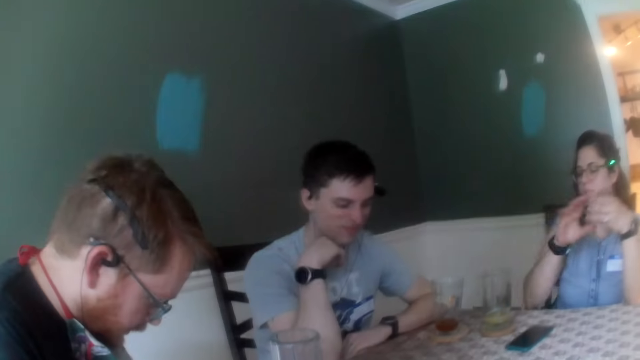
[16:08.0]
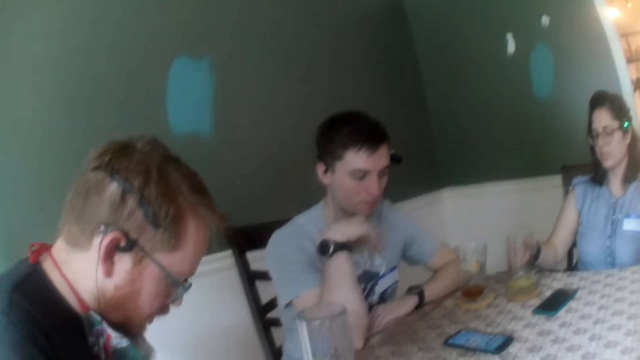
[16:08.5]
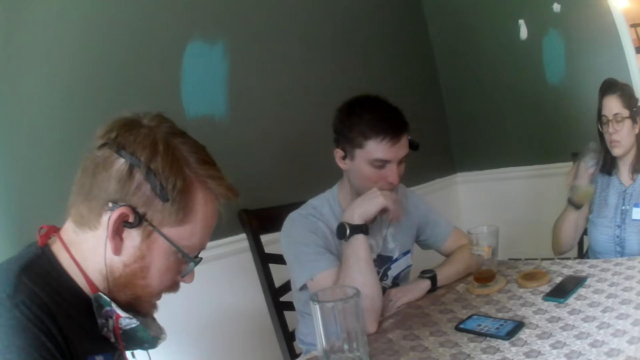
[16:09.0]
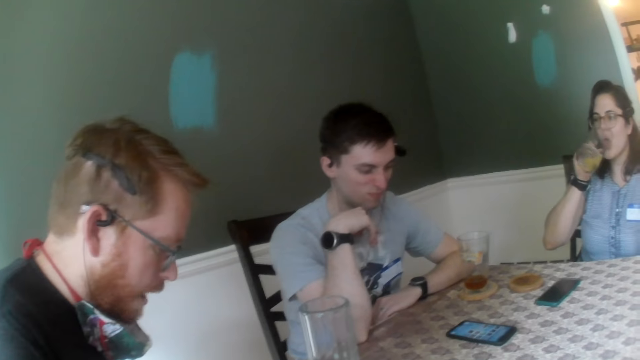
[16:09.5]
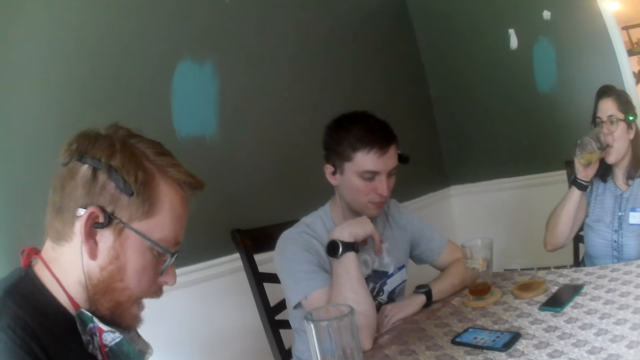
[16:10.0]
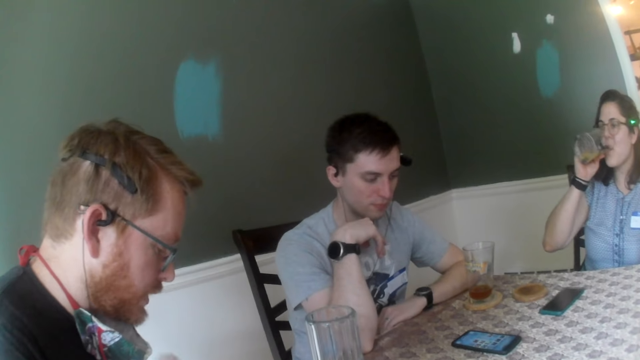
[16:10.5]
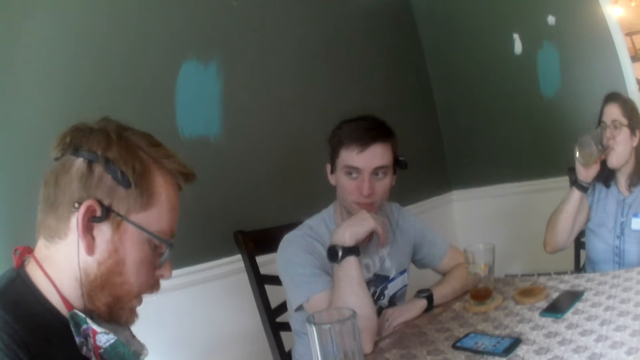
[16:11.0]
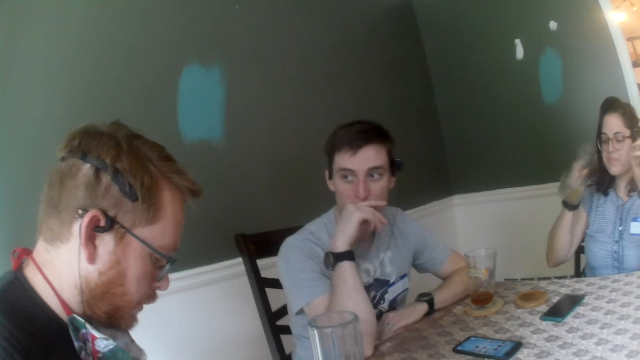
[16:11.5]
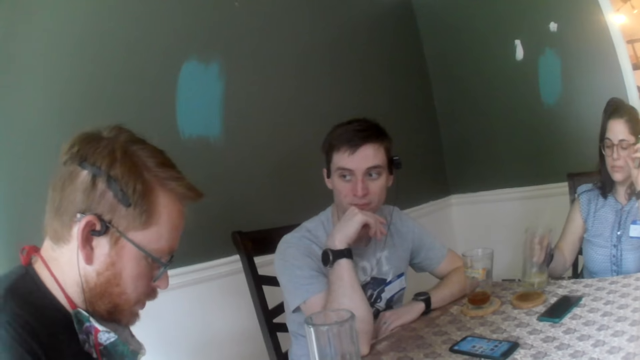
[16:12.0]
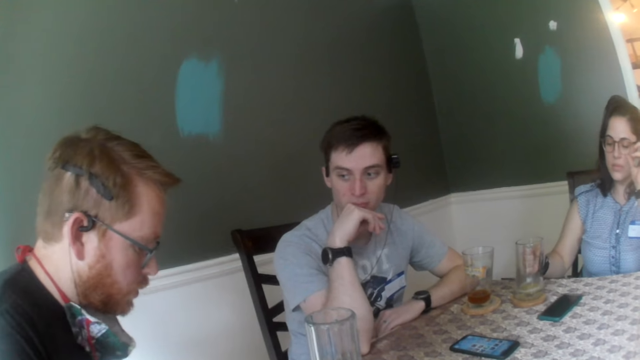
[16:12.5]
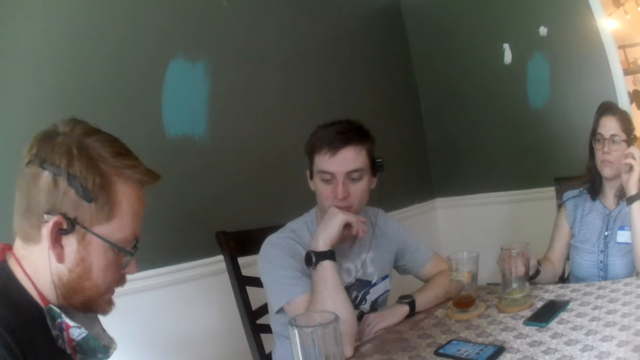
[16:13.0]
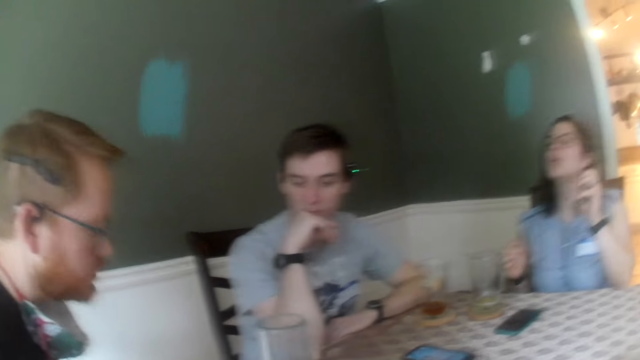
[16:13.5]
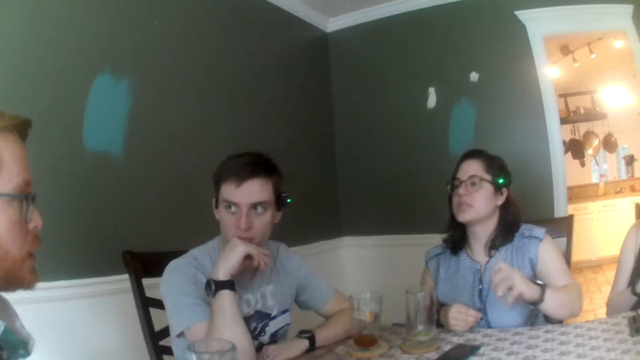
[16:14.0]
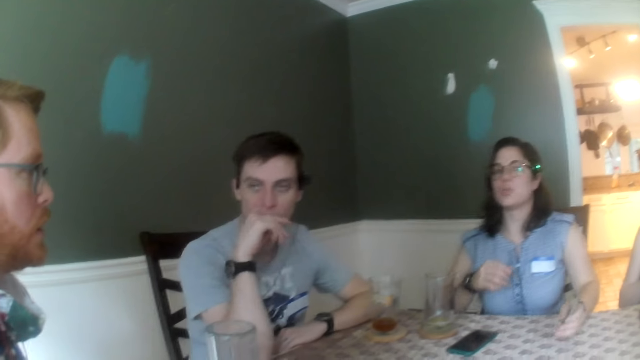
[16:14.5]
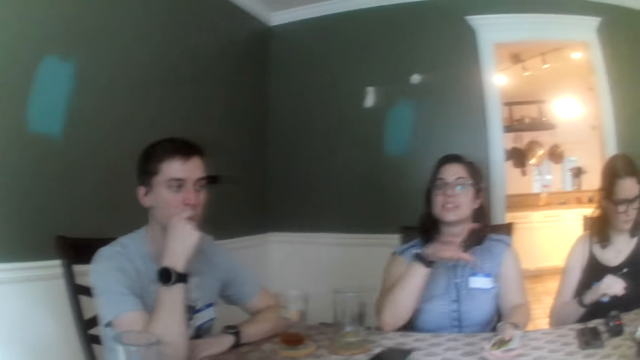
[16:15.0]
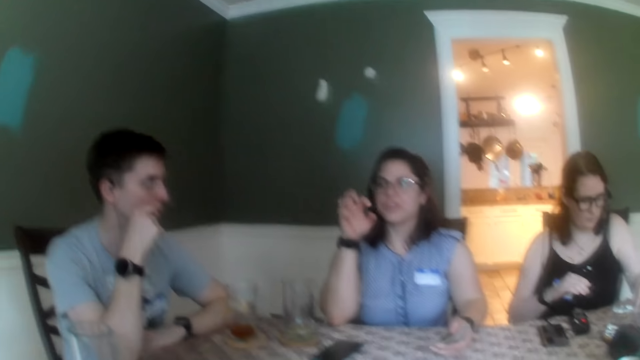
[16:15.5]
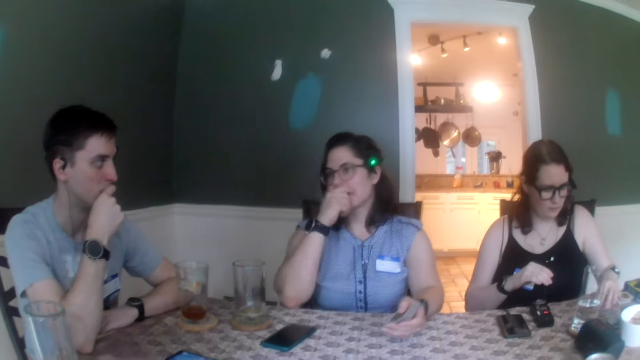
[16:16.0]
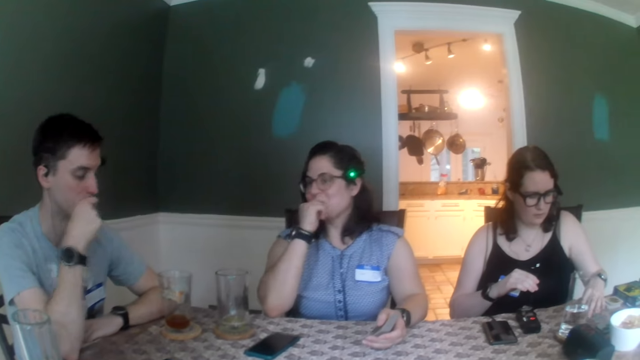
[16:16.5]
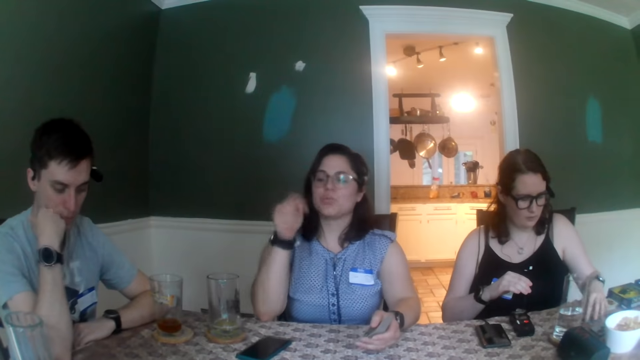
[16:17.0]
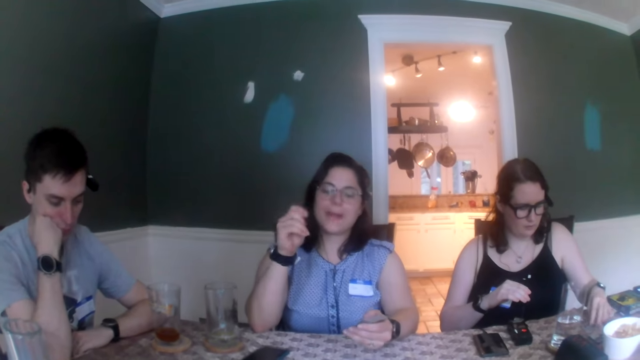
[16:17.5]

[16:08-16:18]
A woman picks up a glass of beer from a coaster on the table with her right hand. A man dialogues with the camera wearer. The woman drinks beer from the glass of beer in her right hand. The woman drops the glass of beer on a coaster on the table with her right hand. Another woman dialogues with the man. Another woman presses a phone on the table with her left hand. Another man touches his face with his right hand. The first woman touches her face with her right hand.

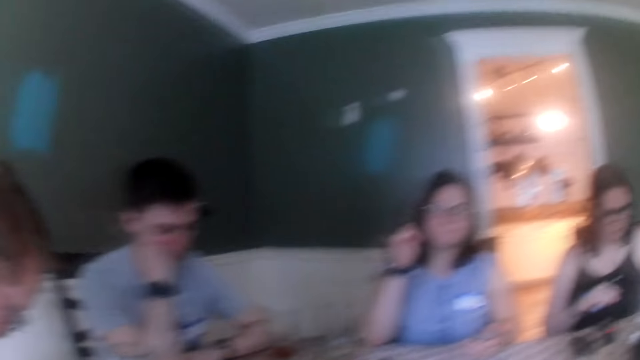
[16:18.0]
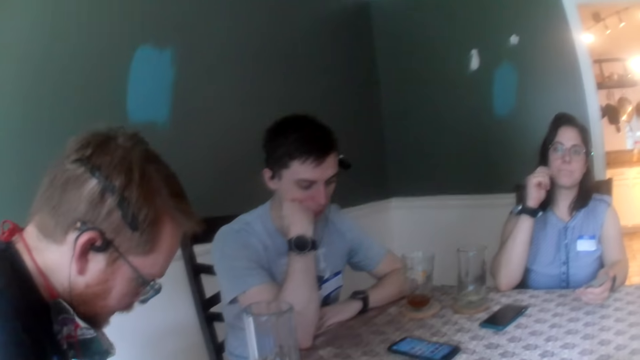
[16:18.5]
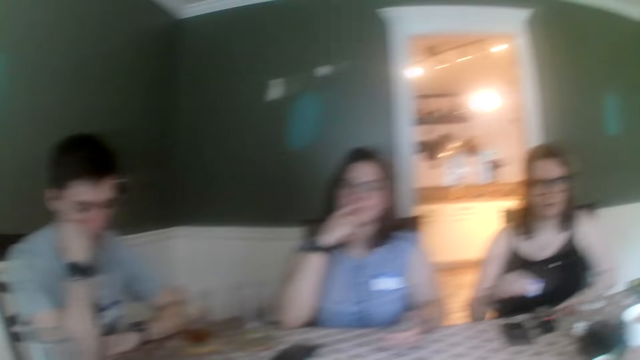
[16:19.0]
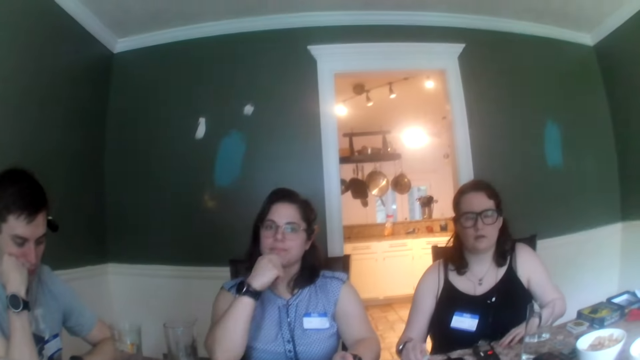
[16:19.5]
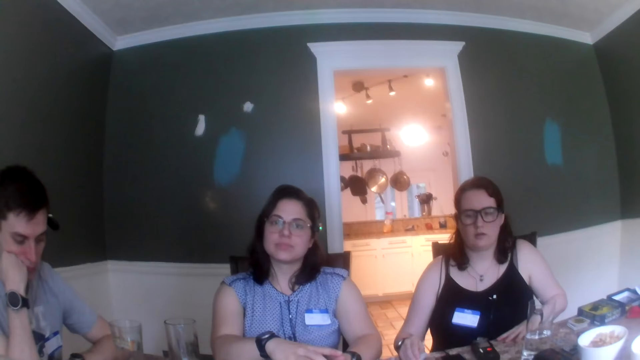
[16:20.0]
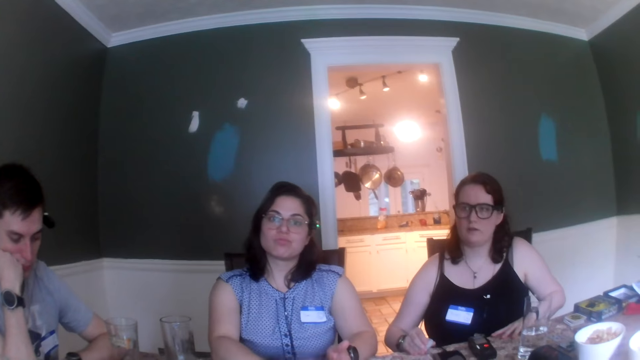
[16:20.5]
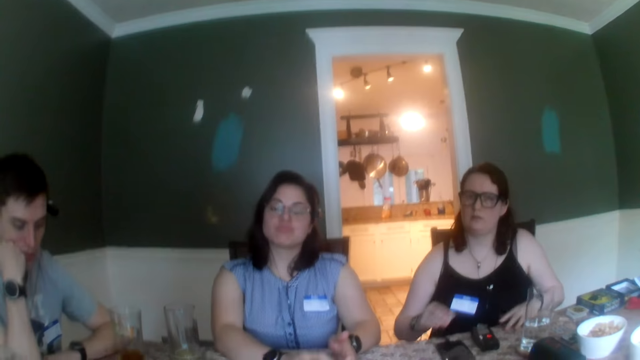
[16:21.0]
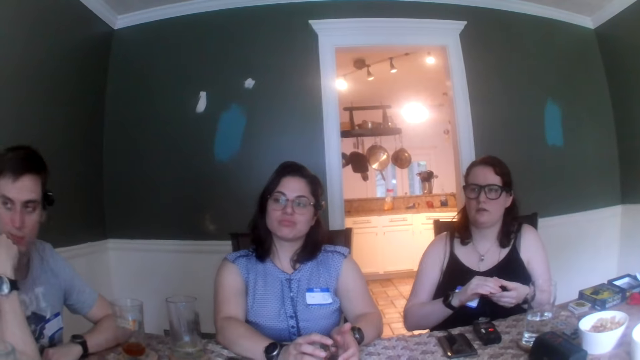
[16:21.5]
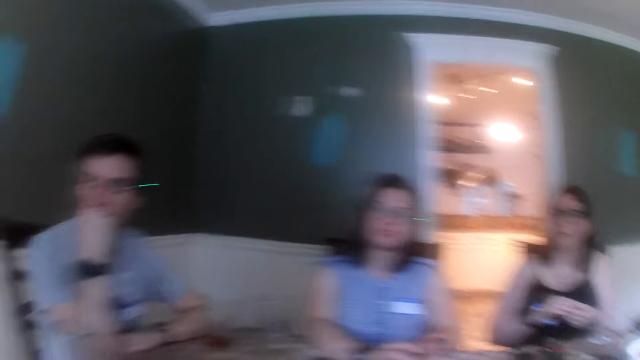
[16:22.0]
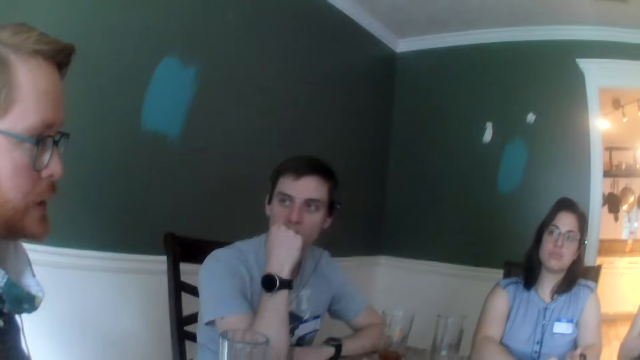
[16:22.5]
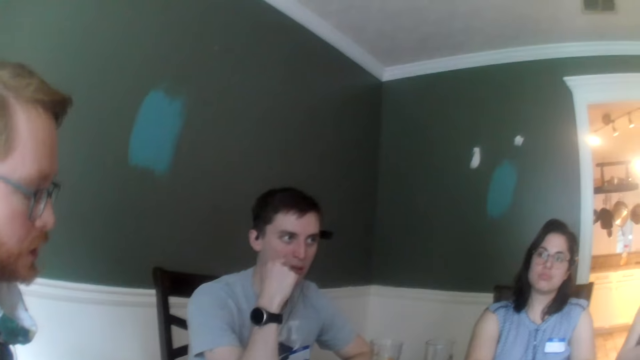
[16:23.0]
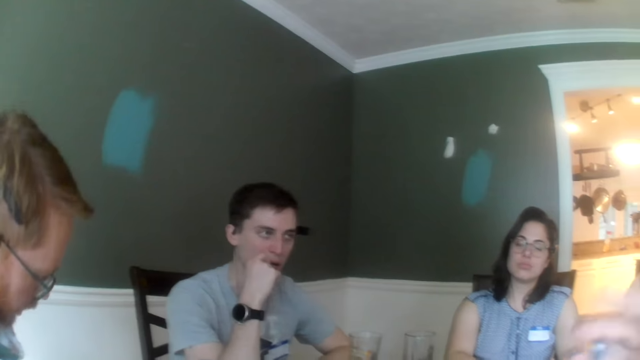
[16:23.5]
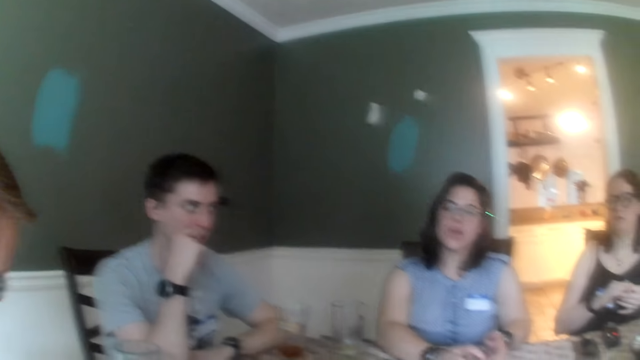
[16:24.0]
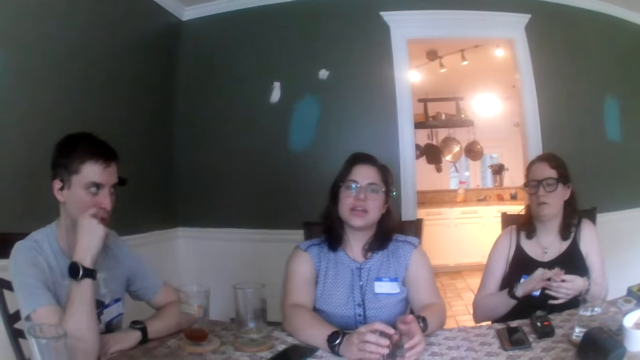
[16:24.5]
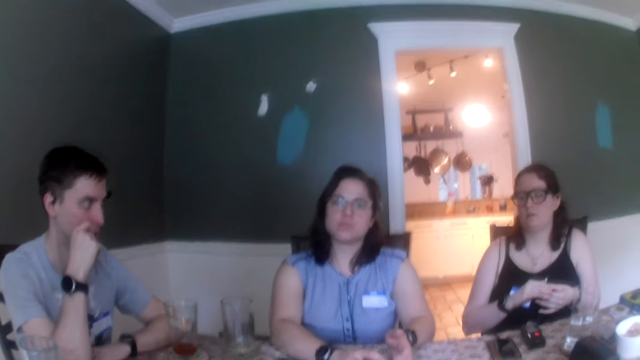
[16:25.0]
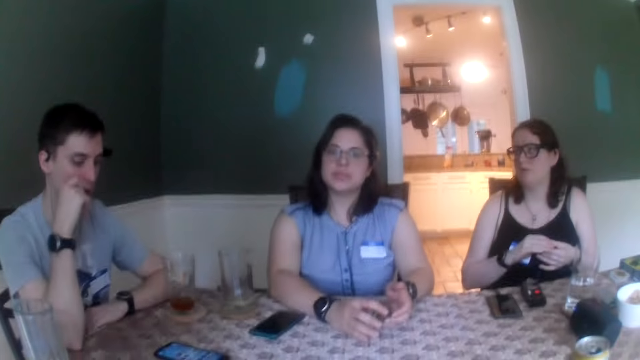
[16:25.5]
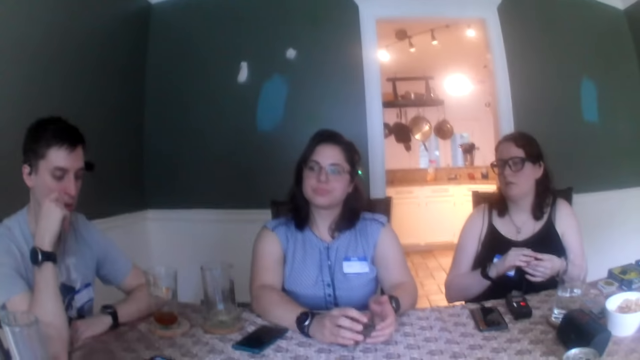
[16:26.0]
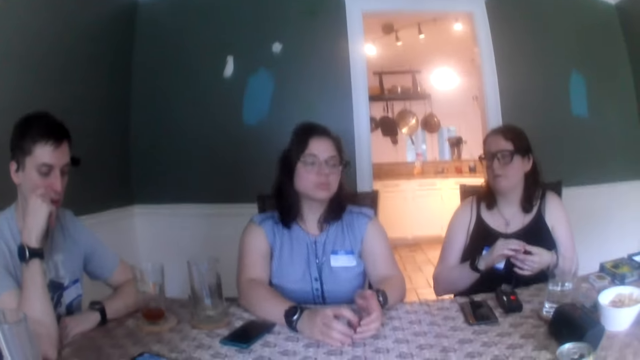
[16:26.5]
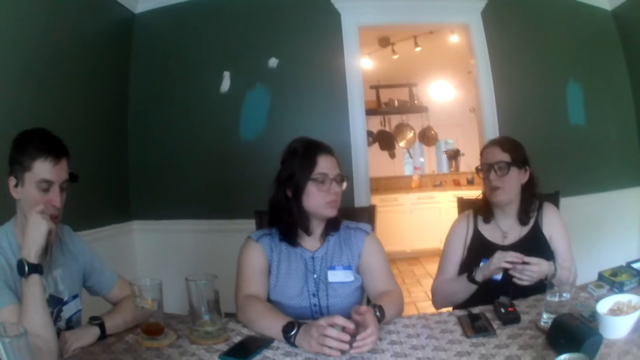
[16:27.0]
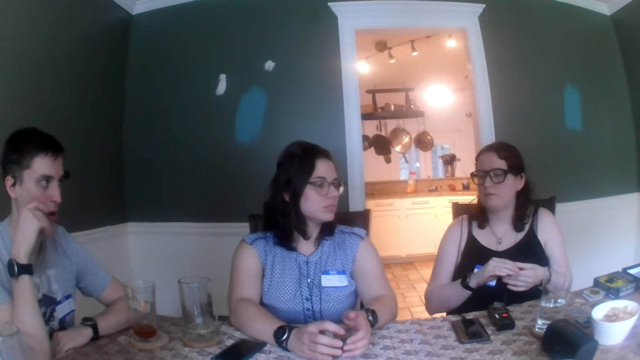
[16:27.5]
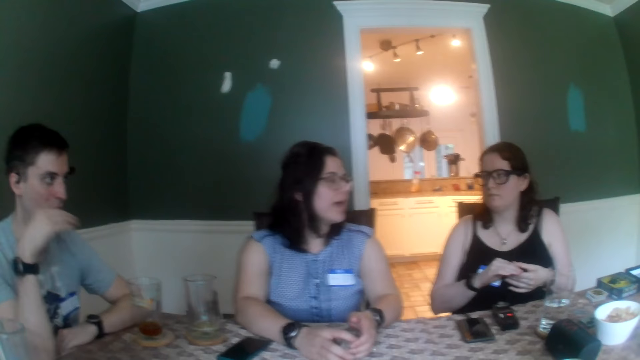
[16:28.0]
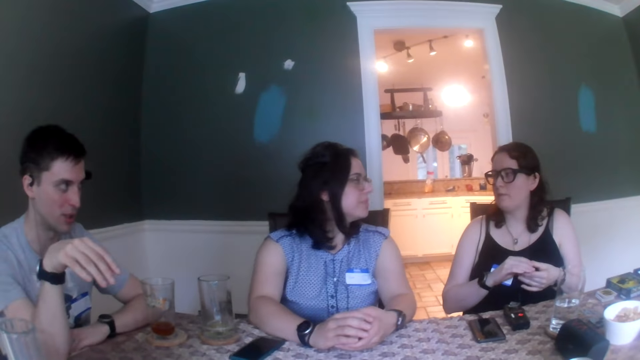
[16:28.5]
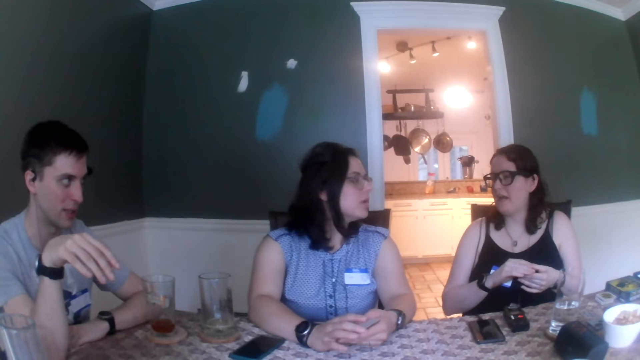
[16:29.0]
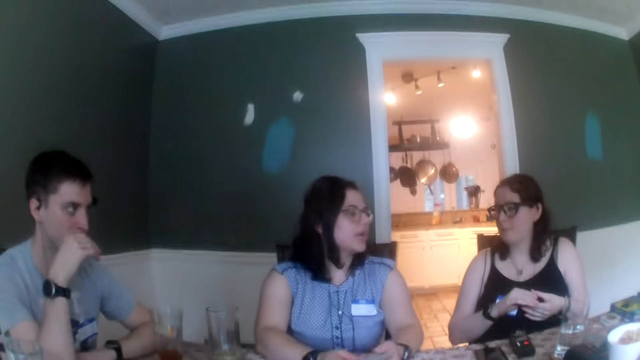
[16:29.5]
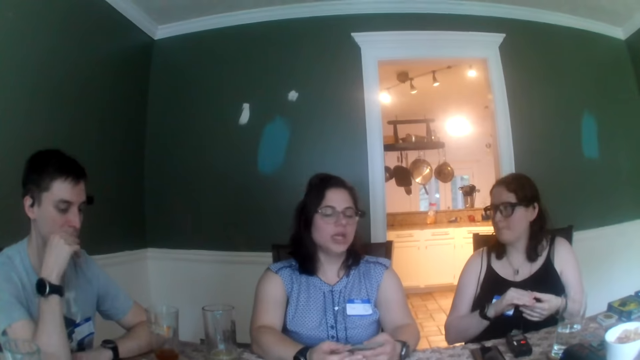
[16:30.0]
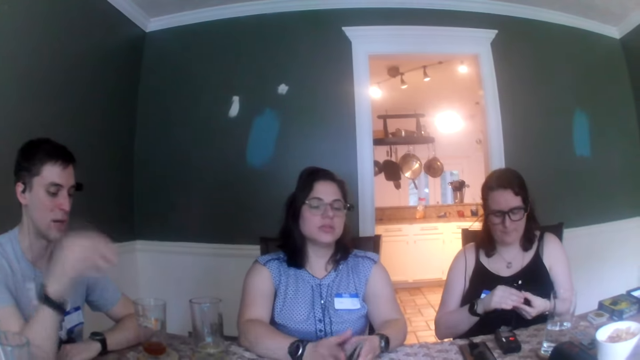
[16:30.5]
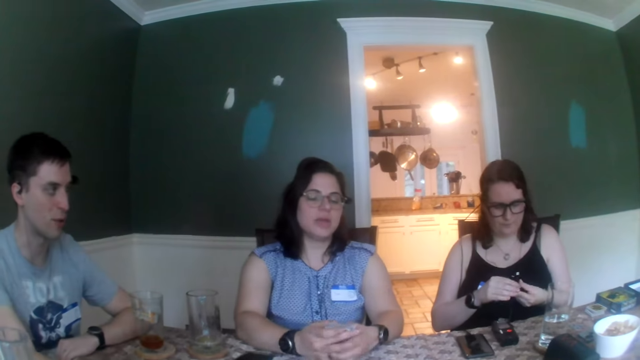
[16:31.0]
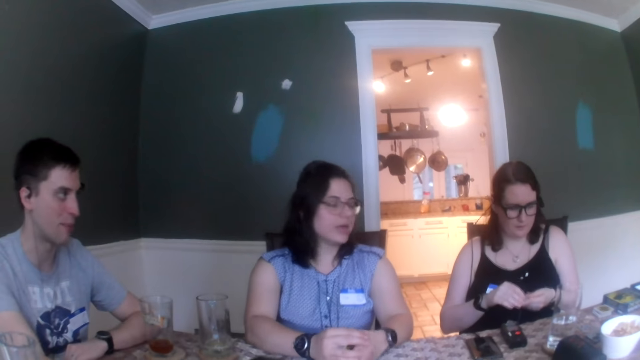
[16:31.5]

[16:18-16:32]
The camera wearer looks around. A woman grabs the deck of cards from her left hand with her right hand. Another woman holds the stack of poker chips with her hands. A man dialogues with a woman. The other woman toys with the stack of poker chips with her right hand. The first woman hits the card on the table with her right hand. The woman dialogues with the camera wearer. Another man removes his right hand from his face. The woman dialogues with another woman. The first woman passes the deck of cards from her right hand to her left hand, and shuffles the deck of cards with her hands. The other man touches his face with his right hand and places his right hand on the table.
